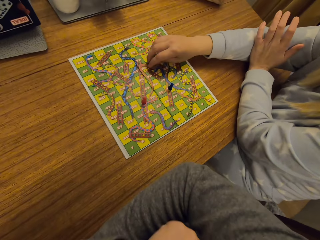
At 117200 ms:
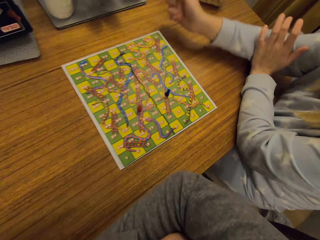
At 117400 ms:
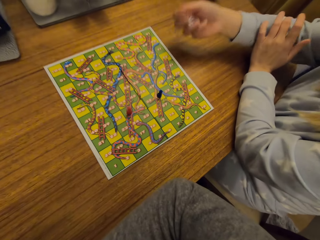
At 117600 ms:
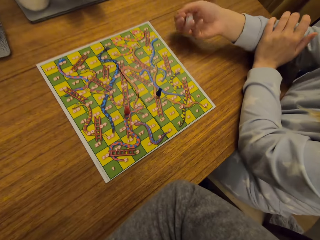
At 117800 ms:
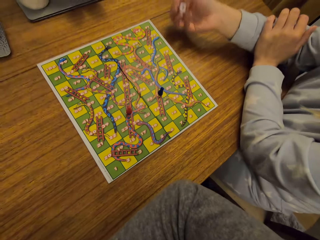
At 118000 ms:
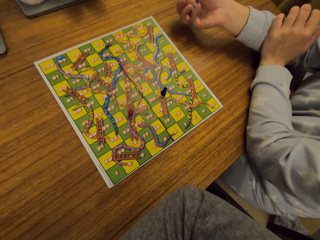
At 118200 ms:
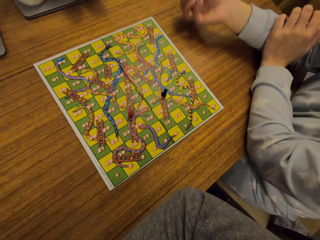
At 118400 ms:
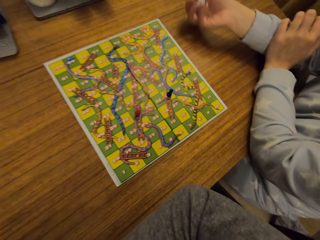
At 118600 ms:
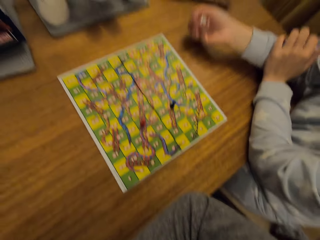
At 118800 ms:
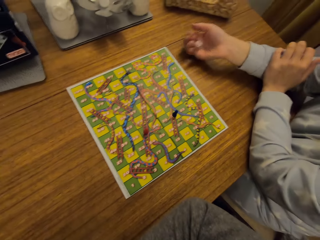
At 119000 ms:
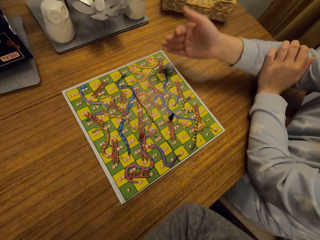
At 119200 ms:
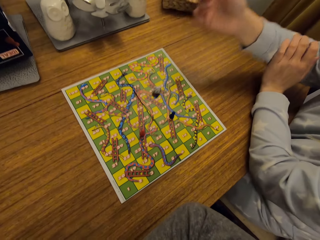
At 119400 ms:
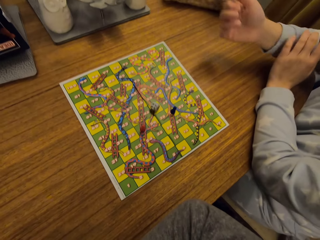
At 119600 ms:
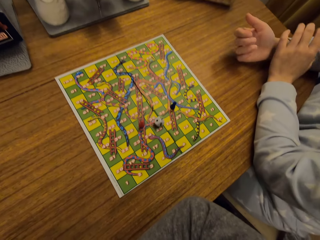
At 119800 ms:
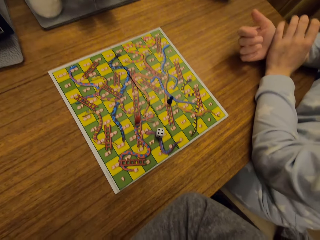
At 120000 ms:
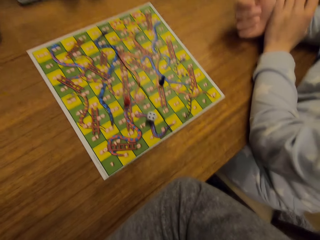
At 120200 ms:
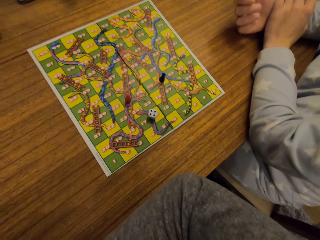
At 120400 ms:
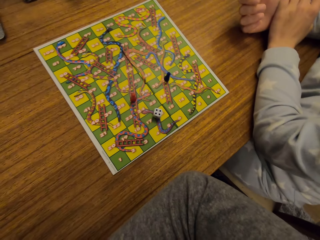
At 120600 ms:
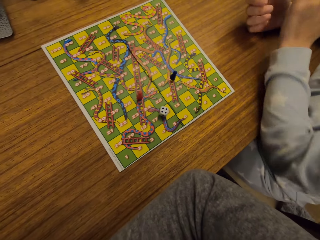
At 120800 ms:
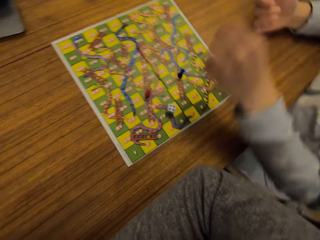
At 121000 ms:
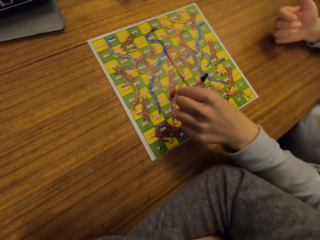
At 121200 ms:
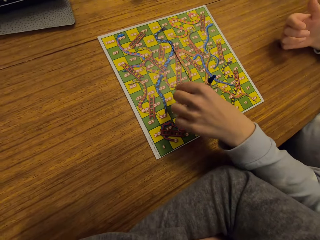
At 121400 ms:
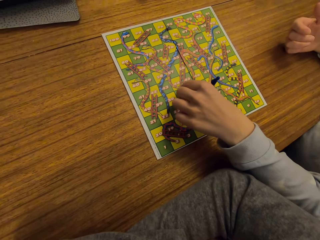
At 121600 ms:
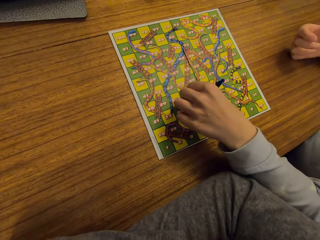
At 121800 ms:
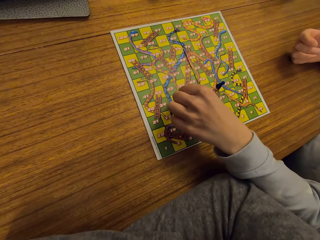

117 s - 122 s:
A woman picks up the dice. The woman shakes the dice on her hands. The woman throws the dice on the game paper. The woman plays the classic game.

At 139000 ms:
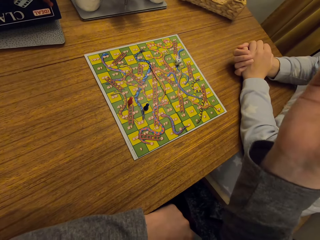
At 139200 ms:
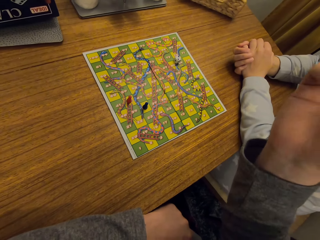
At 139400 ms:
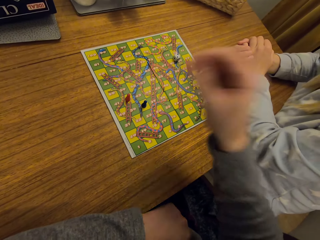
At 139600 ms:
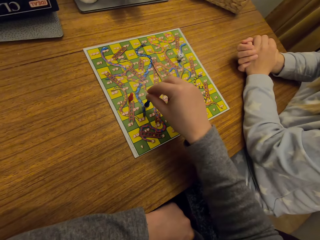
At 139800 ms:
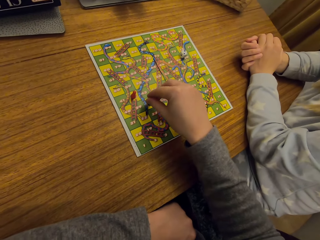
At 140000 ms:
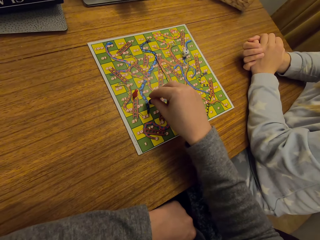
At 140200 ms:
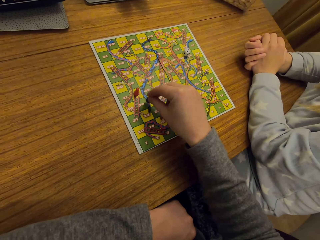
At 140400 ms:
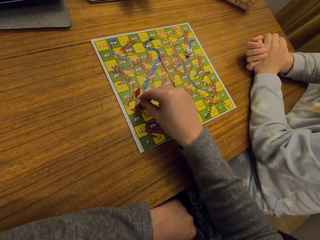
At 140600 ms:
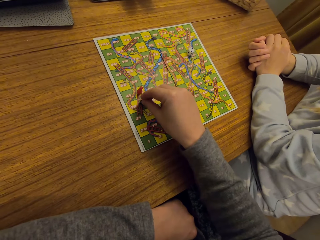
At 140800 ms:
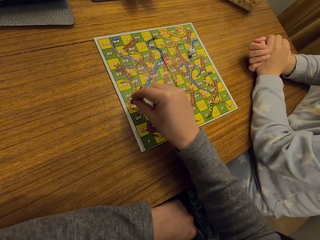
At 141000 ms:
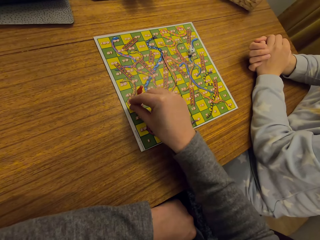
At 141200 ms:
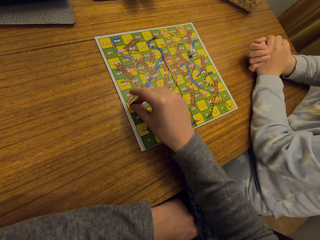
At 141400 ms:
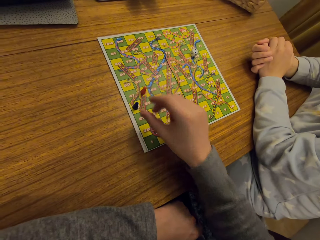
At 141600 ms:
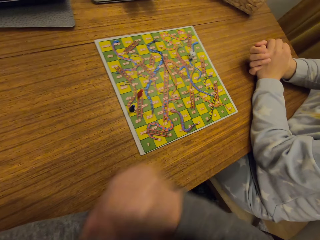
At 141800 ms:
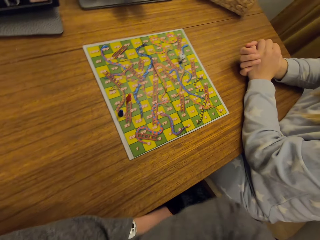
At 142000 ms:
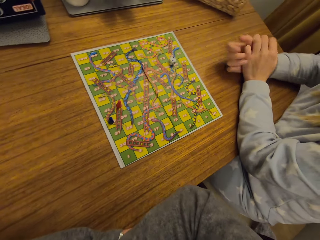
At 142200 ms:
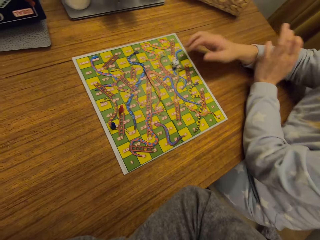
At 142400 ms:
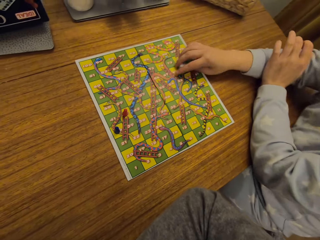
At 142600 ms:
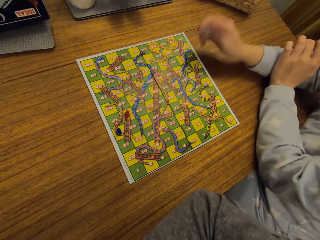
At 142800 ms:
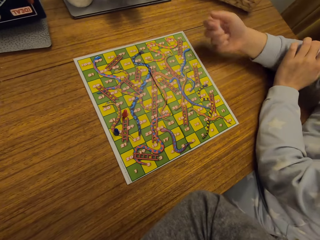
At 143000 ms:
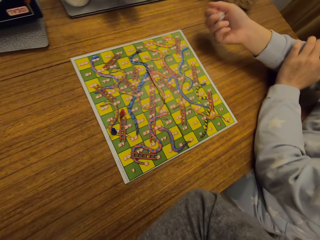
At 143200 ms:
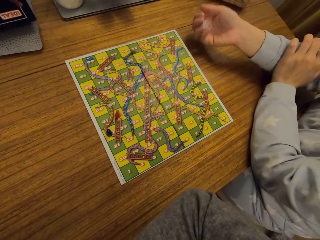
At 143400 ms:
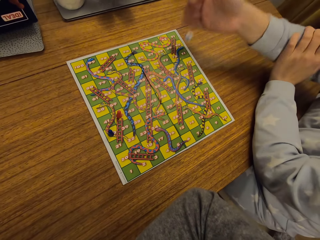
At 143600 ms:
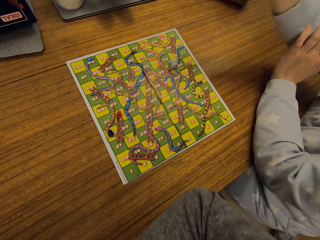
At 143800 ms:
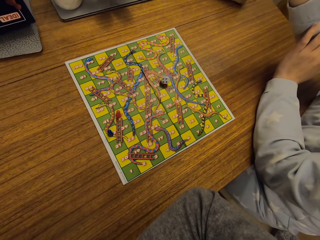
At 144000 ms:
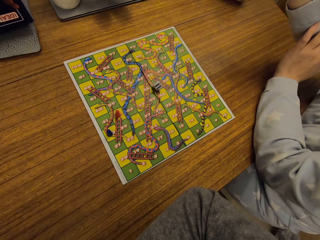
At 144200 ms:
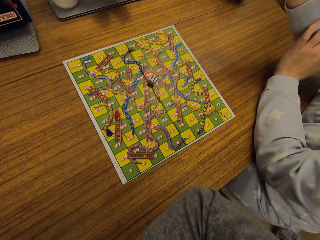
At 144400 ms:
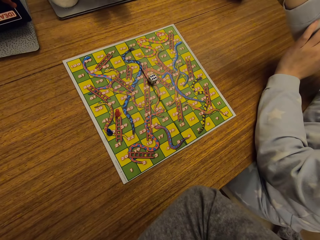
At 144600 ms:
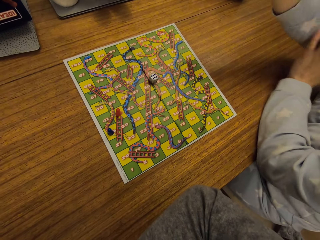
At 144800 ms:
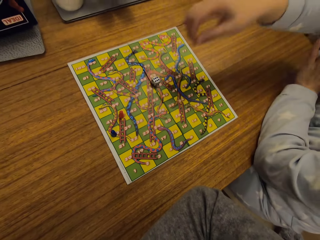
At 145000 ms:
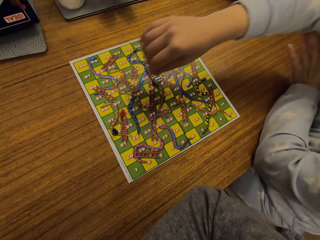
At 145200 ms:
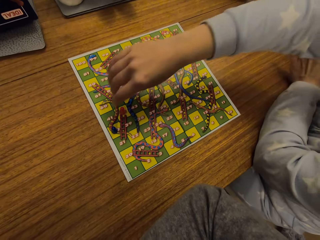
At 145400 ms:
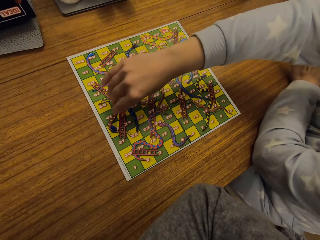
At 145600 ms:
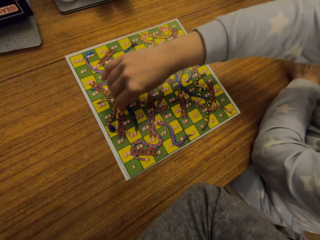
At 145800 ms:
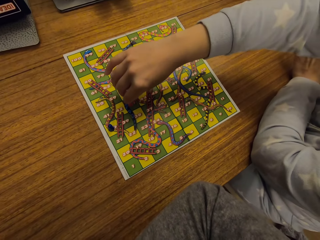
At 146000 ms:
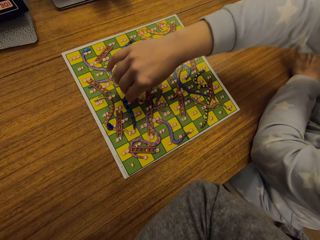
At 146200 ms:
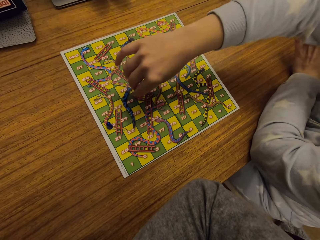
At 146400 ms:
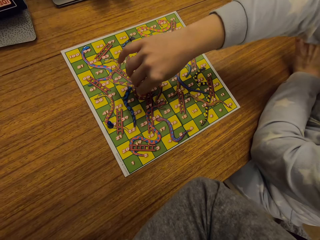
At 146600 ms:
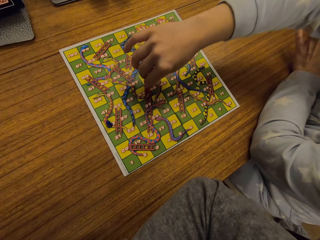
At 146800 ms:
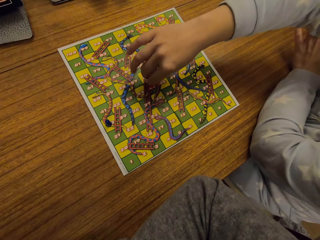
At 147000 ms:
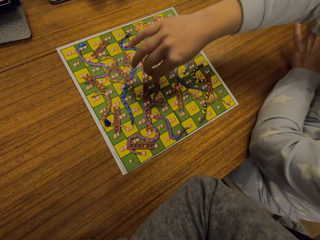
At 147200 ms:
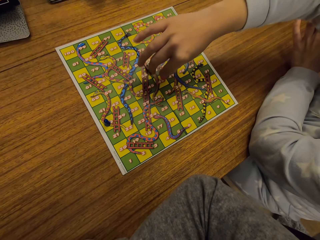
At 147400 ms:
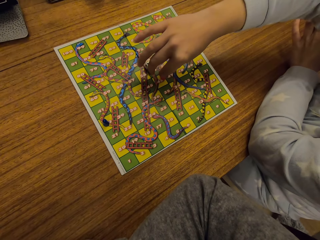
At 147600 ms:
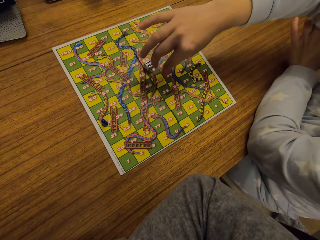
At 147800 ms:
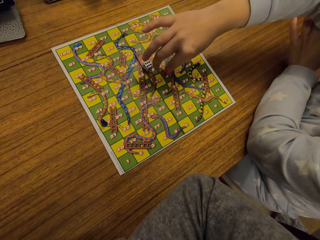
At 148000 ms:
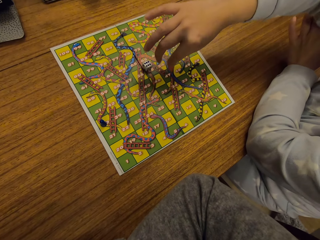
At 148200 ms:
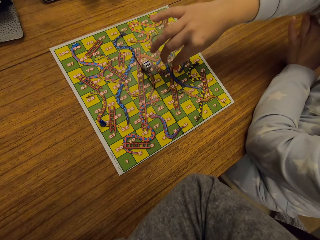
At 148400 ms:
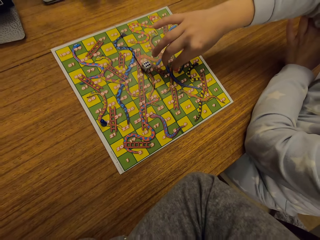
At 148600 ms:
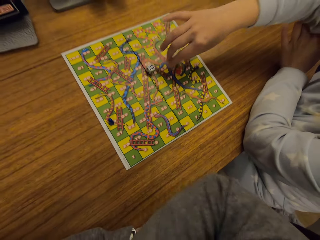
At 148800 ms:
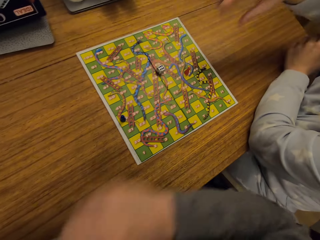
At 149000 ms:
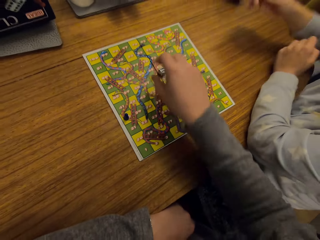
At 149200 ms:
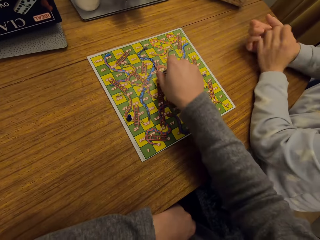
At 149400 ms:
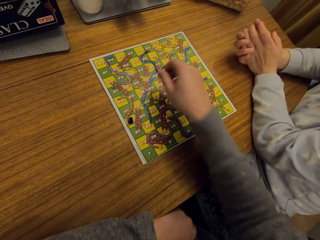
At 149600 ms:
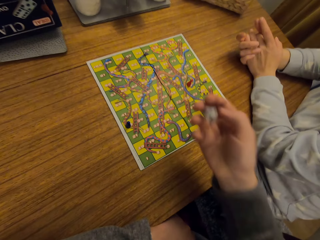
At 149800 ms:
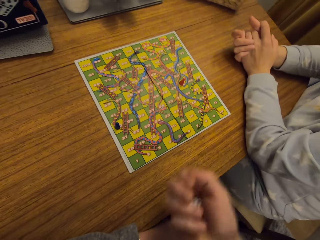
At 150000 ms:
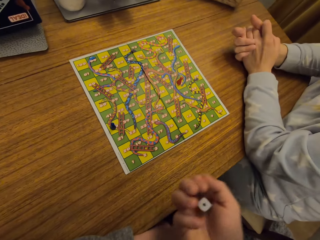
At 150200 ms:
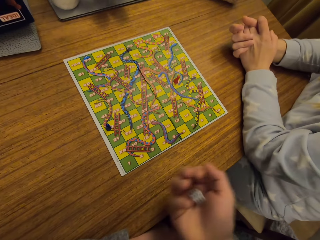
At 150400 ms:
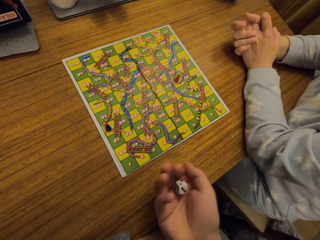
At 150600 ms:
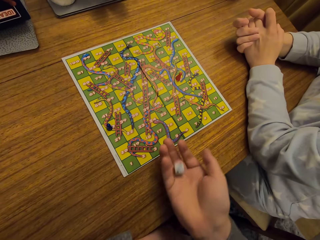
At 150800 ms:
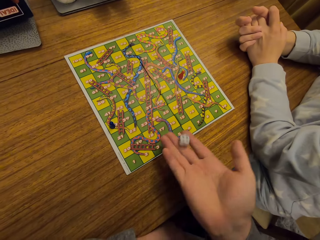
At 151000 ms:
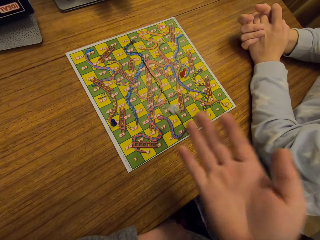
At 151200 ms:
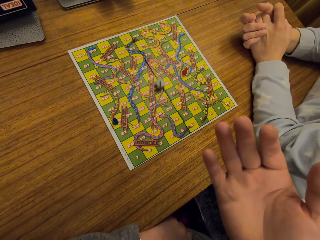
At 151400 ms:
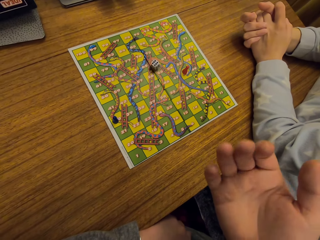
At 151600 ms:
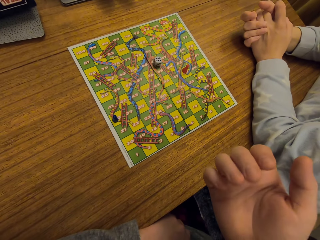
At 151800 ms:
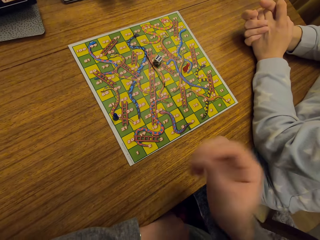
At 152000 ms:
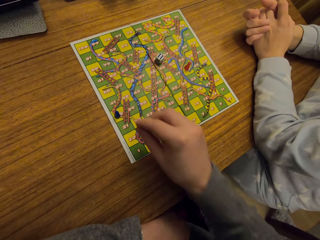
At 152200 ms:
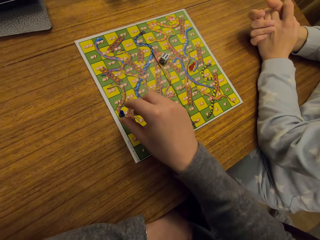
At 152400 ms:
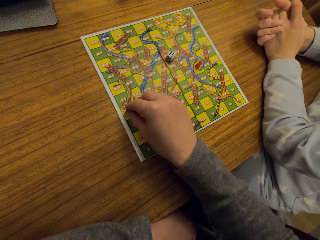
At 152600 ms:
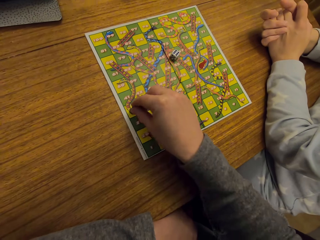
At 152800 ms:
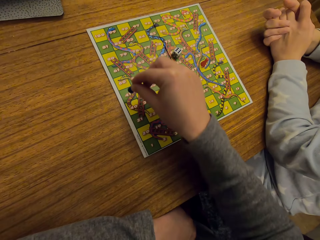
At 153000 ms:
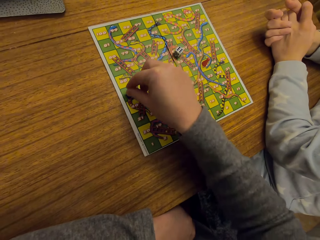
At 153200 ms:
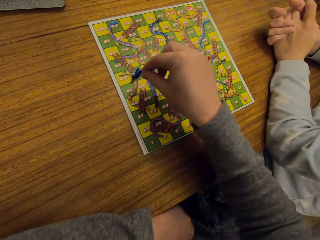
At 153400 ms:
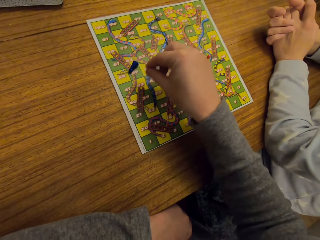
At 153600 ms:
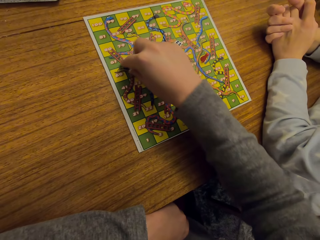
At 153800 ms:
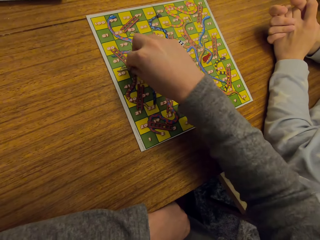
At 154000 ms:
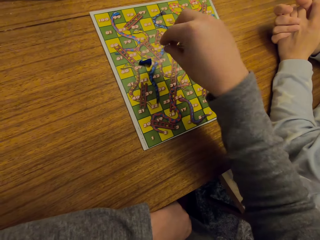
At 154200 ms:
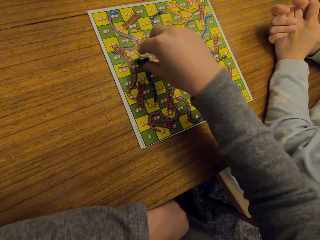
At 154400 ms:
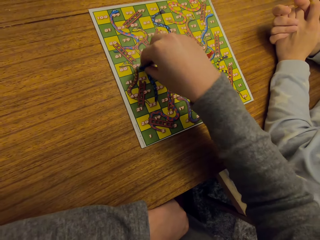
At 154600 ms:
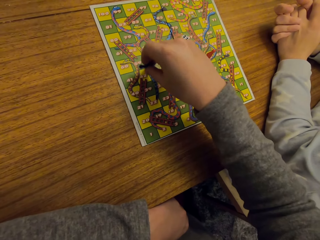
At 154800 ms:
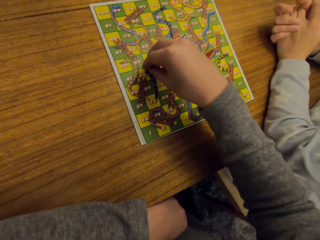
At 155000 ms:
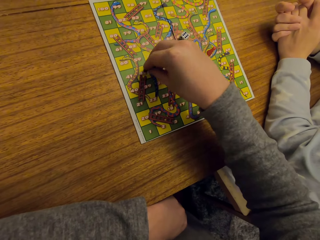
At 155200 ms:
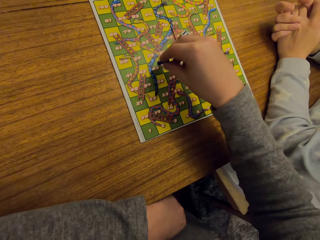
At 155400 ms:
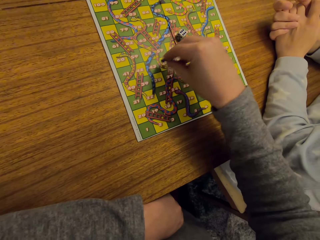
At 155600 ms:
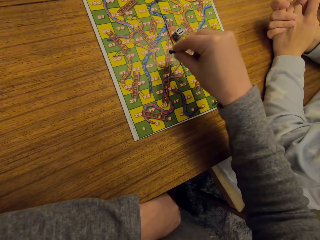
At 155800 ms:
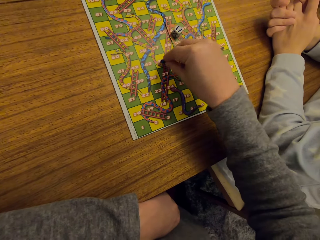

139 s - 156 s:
The camera wearer throws the dice on the table. He picks up something, plays the classic game, and places something down. A woman picks up the dice. The woman shakes the dice on her hands. The woman throws the dice on the game paper. The woman picks up something. The woman plays the classic game. The woman places the something down. The camera wearer picks up the dice. He shakes the dice on his hands. He throws the dice on the game paper. He plays the classic game. He picks up something.
